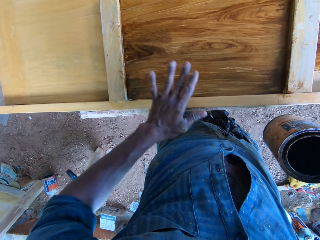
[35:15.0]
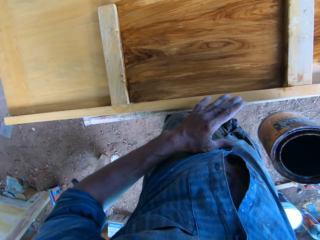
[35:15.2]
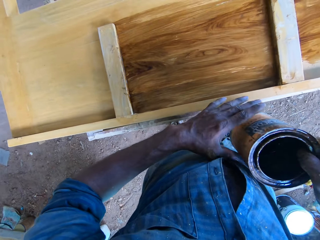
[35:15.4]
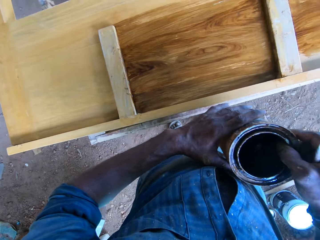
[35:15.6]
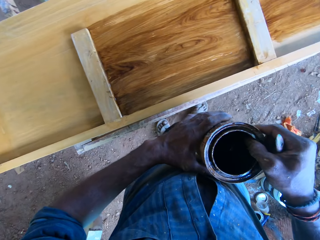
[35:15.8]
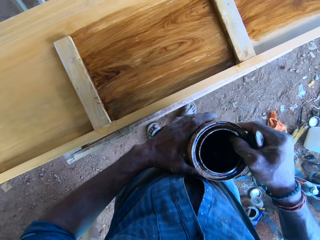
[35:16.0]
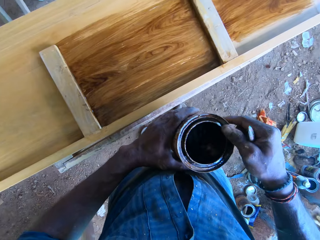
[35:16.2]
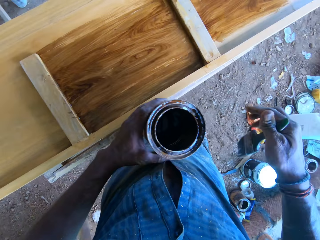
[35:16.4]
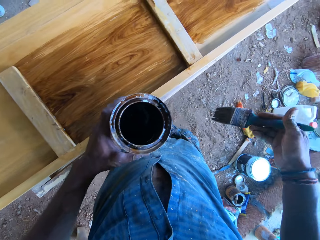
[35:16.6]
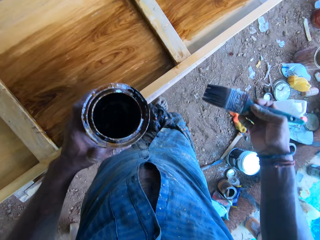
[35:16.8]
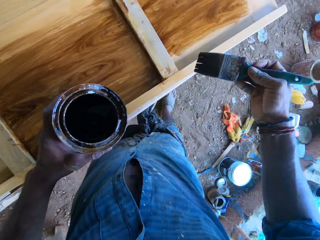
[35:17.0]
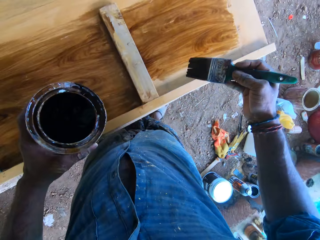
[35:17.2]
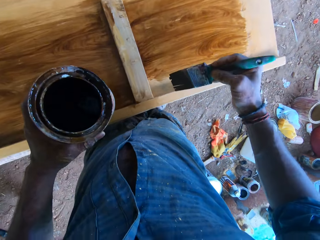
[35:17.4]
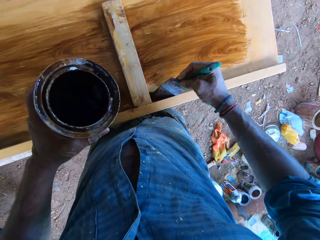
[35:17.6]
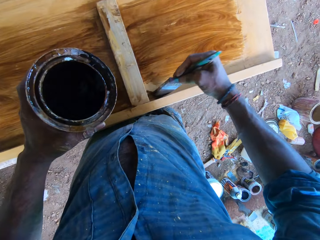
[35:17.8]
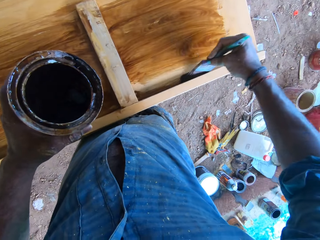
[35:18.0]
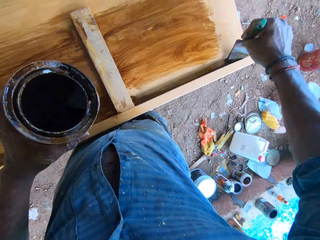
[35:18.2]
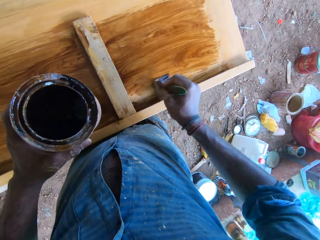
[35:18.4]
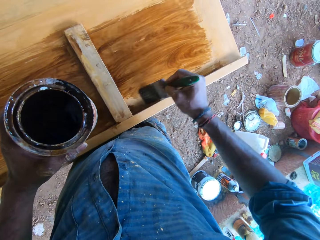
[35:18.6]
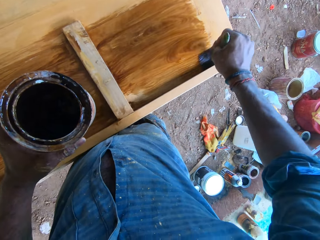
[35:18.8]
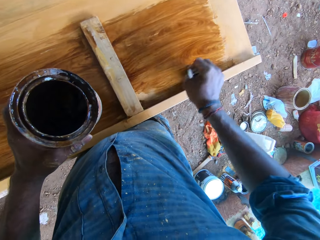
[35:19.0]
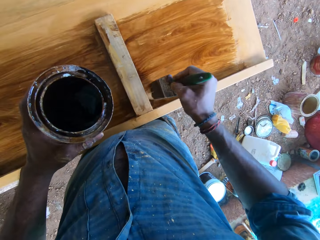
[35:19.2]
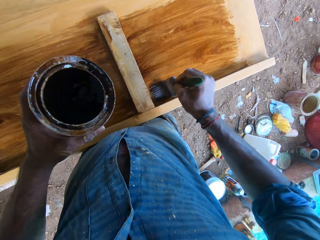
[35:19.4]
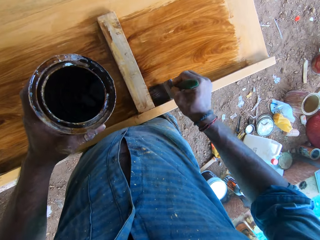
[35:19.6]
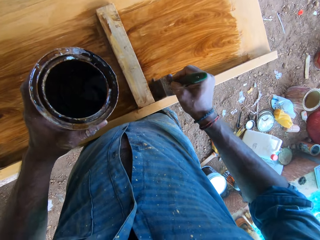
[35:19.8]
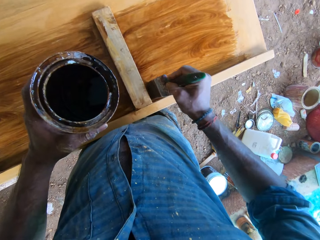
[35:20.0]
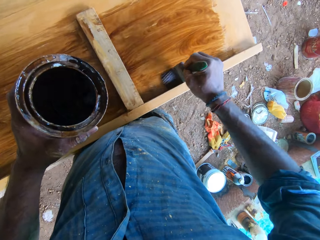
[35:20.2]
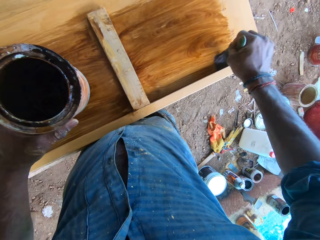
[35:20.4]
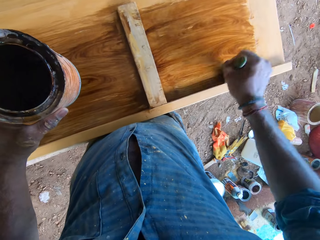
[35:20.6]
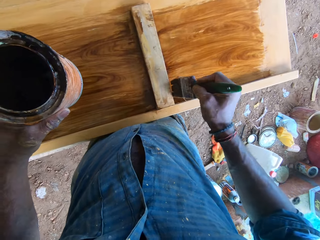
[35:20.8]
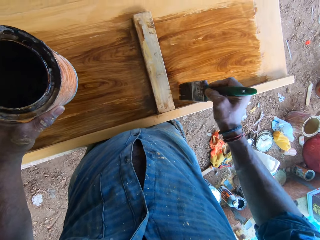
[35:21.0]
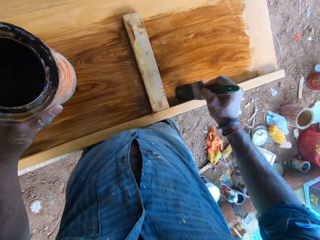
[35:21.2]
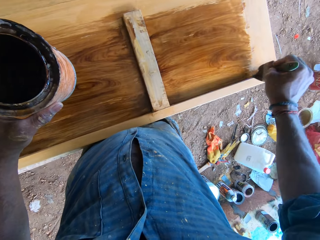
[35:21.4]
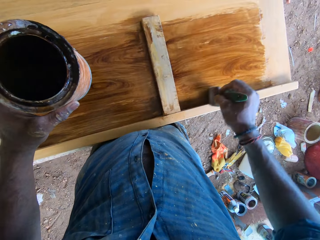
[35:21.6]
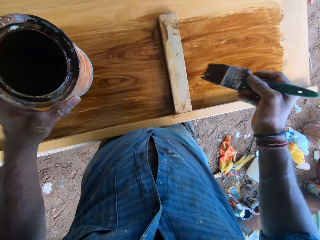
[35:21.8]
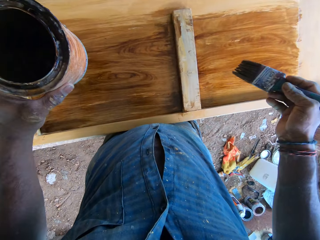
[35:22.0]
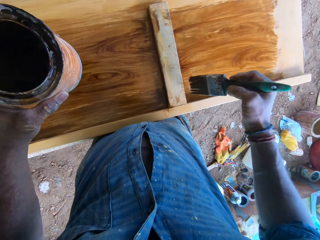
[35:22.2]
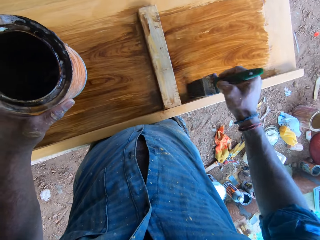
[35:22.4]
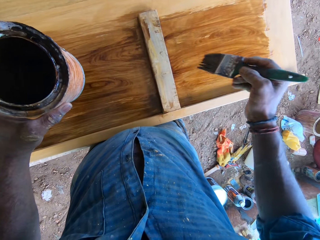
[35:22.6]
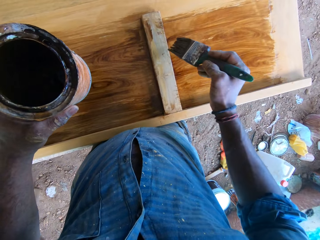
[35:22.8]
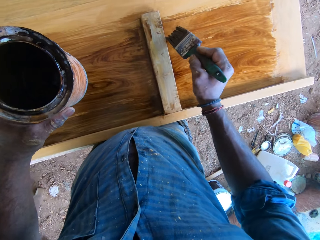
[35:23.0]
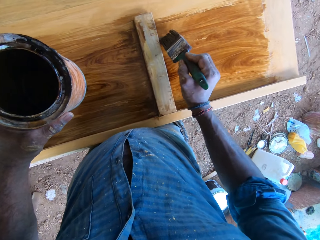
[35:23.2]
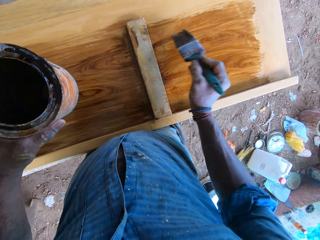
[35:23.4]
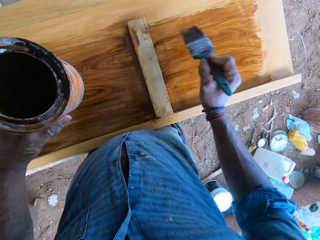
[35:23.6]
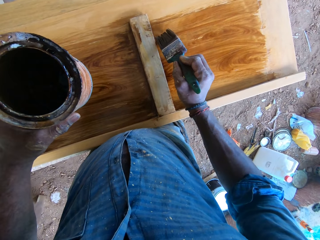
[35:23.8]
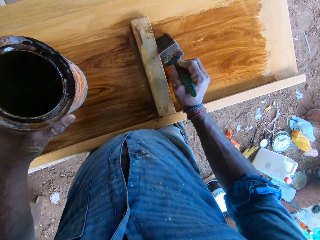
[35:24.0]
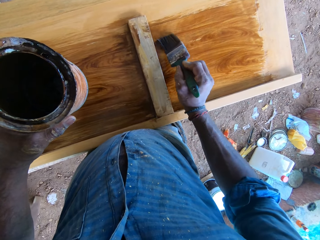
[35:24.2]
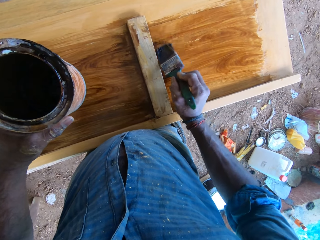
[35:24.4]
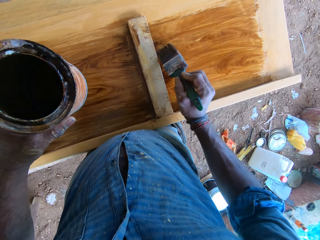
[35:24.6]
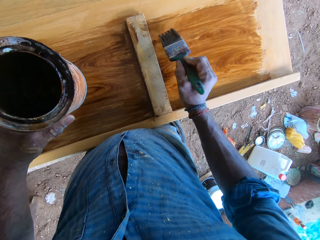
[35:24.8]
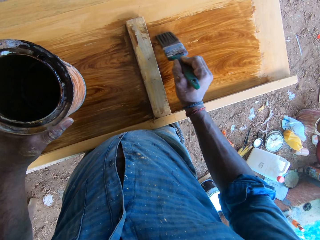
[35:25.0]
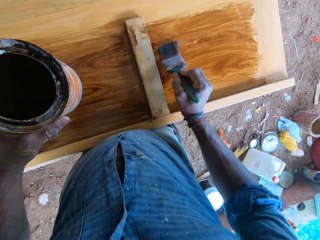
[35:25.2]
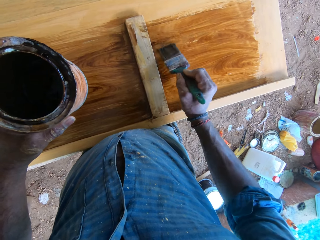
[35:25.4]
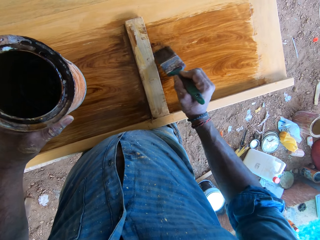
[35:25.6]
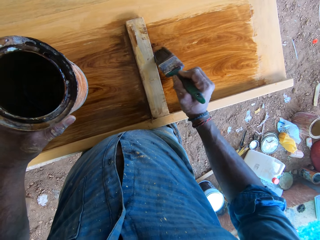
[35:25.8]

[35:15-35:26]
The camera wearer holds the paint container in his left hand. He paints the wooden bed frame with the paintbrush in his right hand.

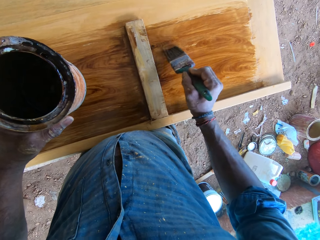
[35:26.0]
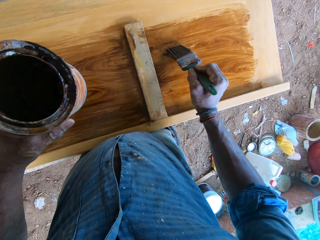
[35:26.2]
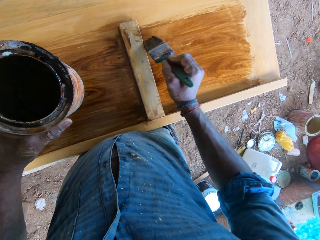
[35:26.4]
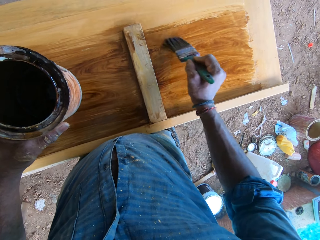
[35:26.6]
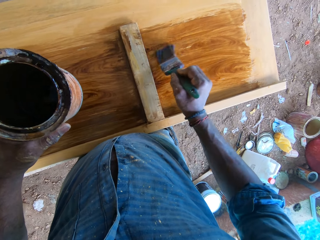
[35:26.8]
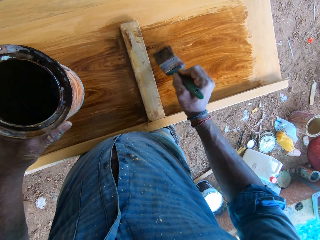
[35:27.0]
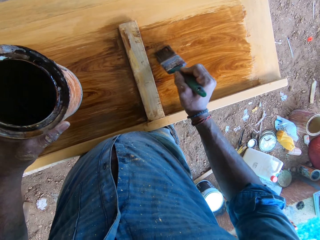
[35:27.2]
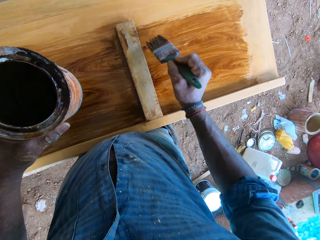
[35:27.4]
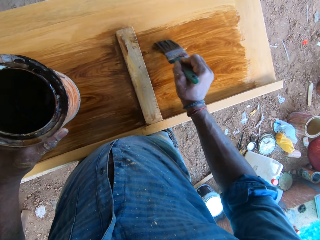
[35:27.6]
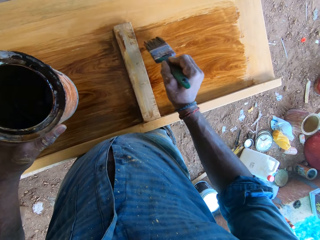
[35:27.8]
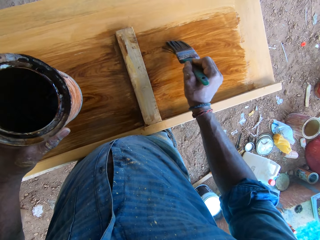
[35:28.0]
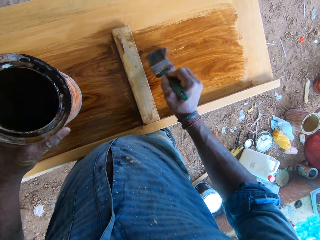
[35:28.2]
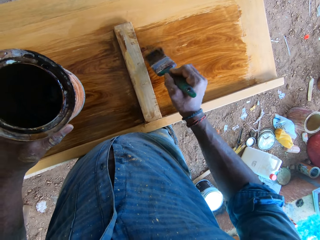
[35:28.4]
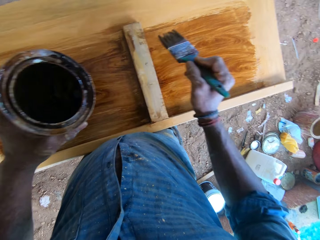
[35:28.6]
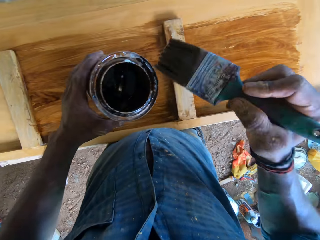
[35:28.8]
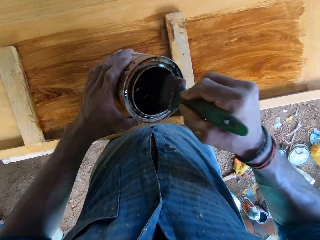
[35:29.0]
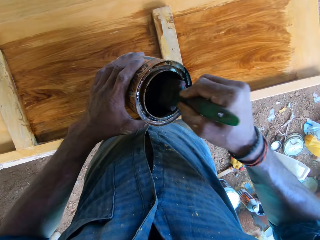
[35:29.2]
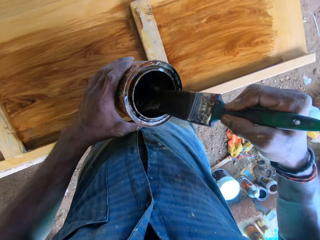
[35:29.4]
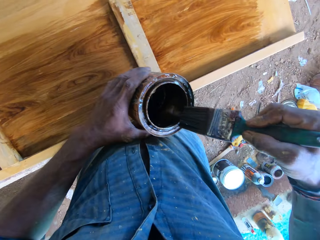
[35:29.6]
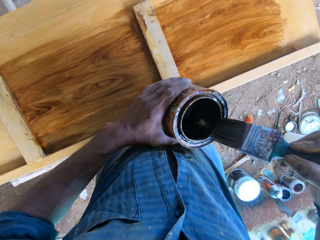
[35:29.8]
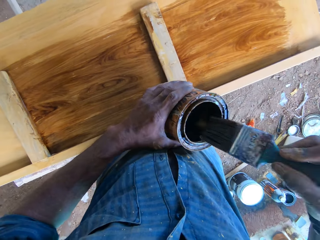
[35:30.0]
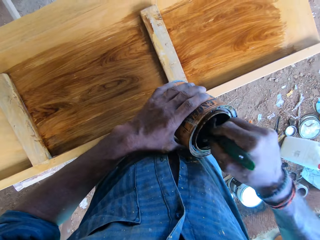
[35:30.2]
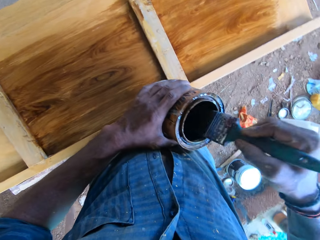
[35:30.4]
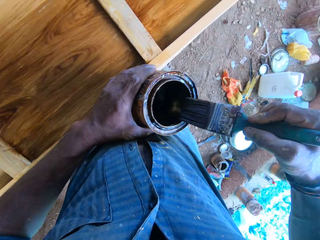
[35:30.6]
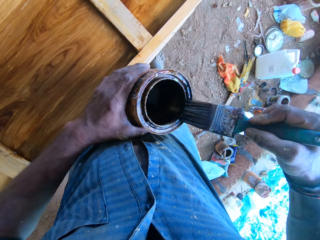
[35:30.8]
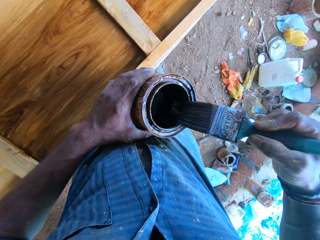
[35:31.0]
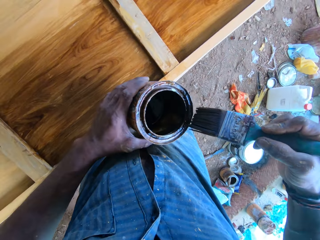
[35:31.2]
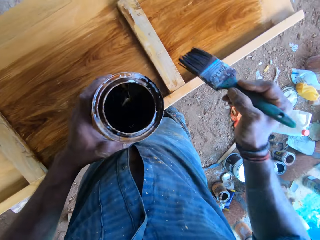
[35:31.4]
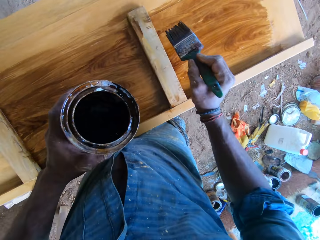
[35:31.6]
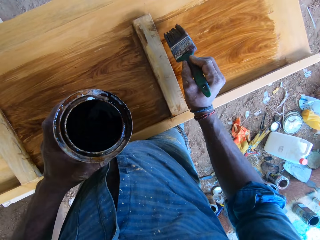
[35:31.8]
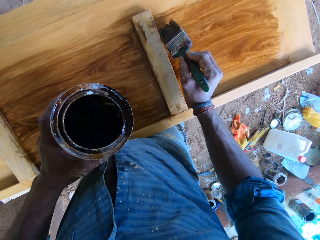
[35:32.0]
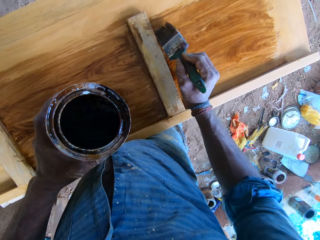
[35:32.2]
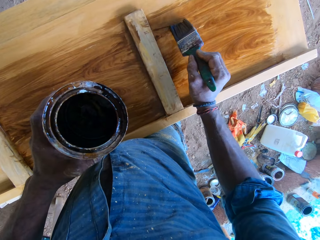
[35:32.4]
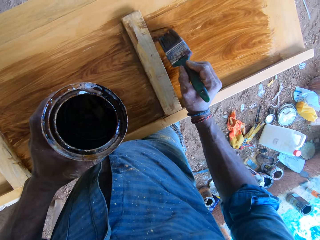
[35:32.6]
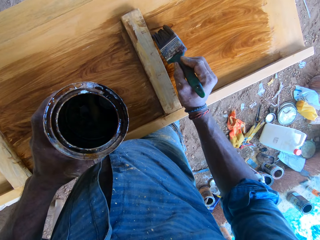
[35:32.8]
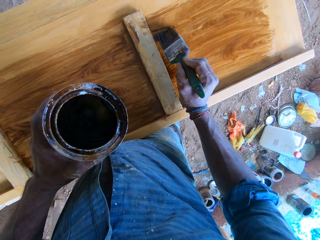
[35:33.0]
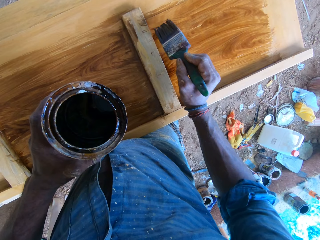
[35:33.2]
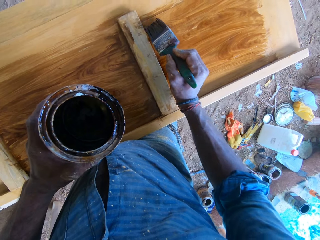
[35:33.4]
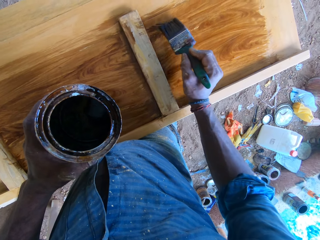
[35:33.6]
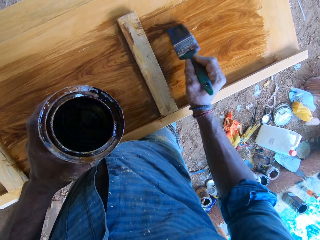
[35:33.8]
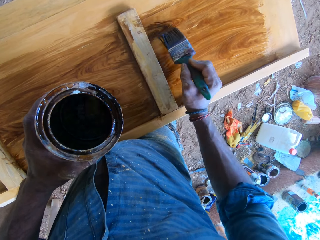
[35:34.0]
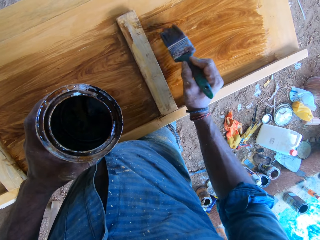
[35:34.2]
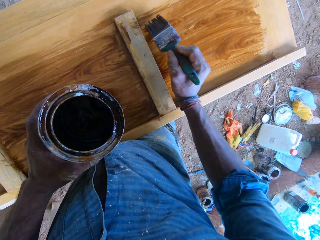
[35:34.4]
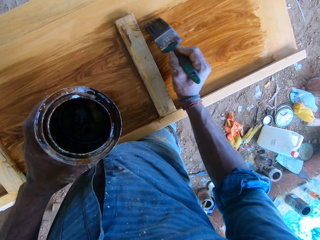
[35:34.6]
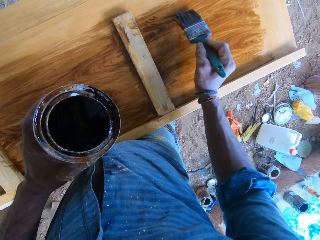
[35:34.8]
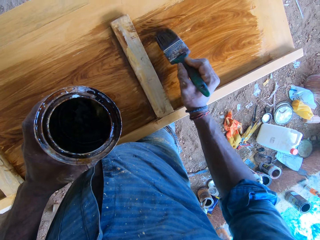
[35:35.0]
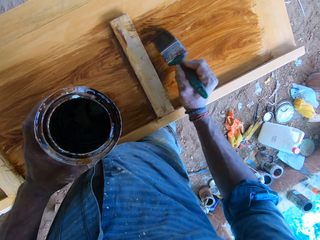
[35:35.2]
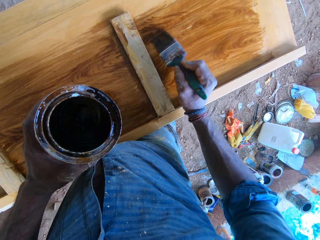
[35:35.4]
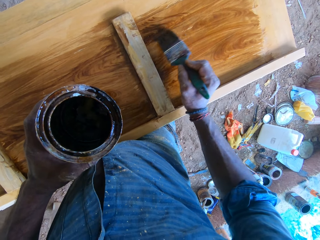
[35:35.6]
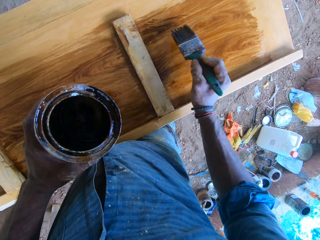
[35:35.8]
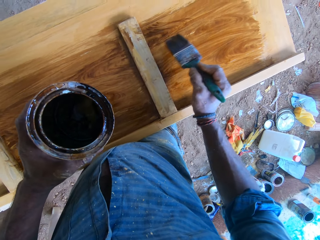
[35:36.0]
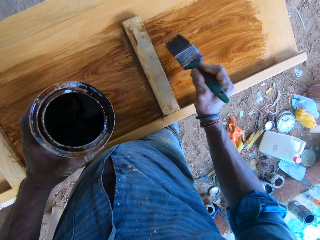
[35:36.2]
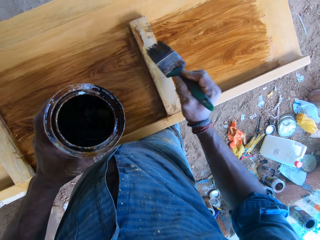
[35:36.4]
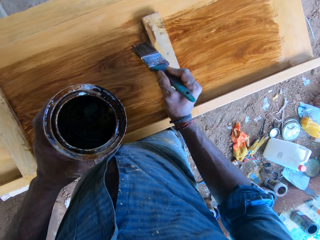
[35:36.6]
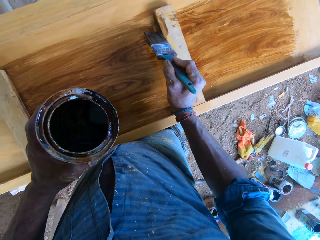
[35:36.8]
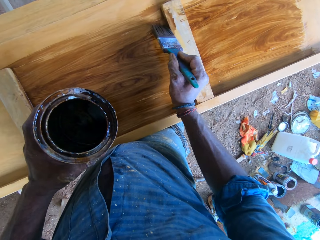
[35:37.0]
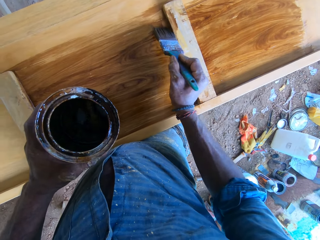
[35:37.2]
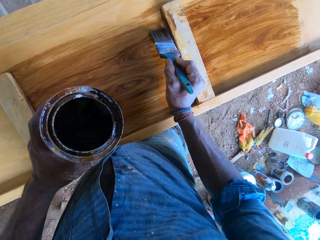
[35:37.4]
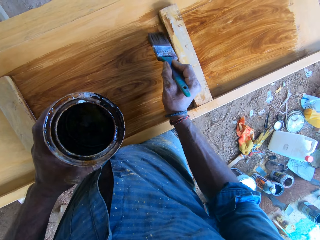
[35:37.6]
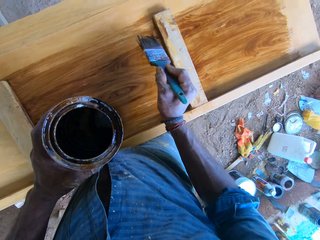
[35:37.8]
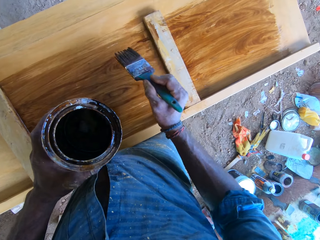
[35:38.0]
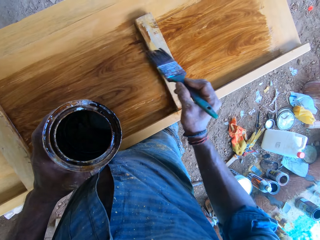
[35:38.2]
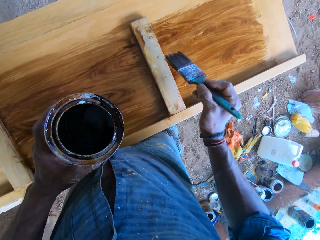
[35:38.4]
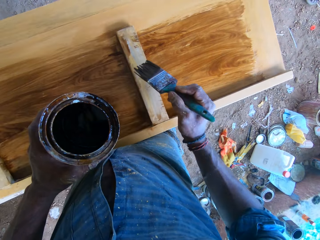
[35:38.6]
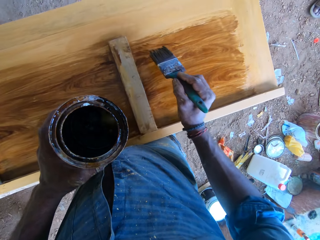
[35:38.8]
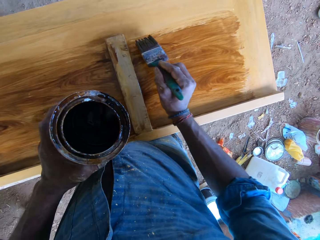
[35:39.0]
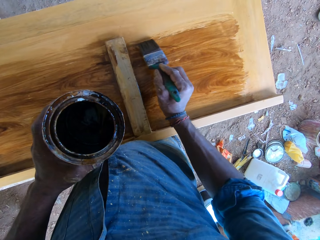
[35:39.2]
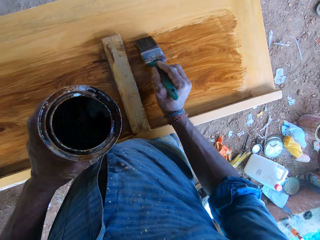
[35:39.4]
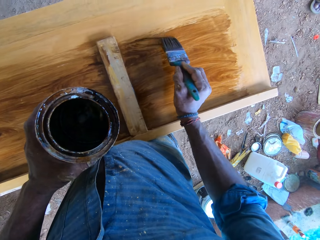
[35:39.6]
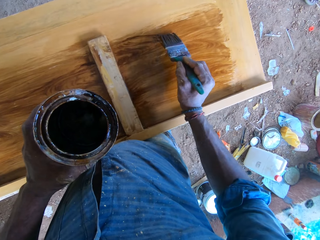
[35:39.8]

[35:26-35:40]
The camera wearer dips the paintbrush in his right hand into the paint container. He dips the paintbrush in his right hand in the paint container in his left hand. He paints the wooden bed frame with the paintbrush in his right hand.
